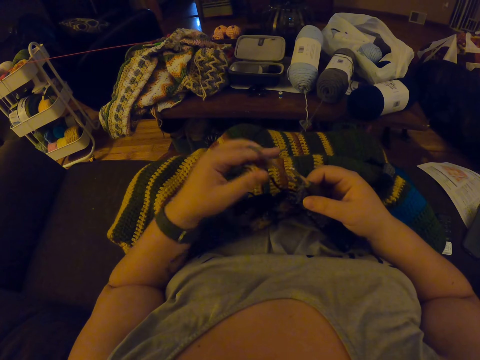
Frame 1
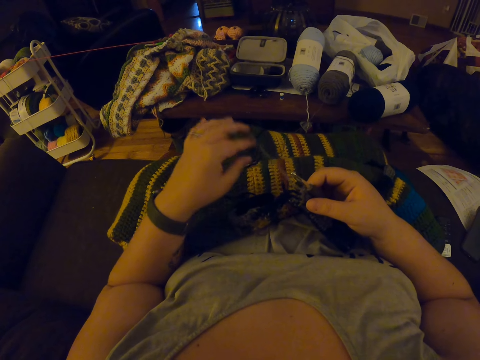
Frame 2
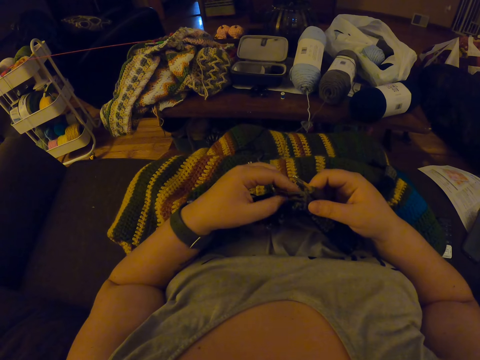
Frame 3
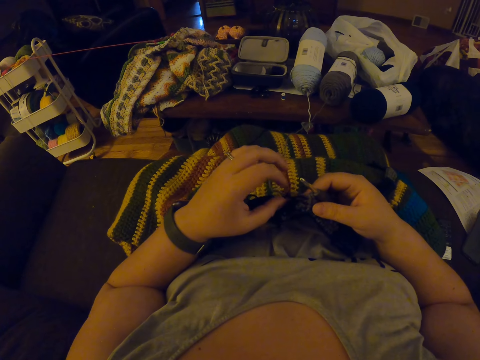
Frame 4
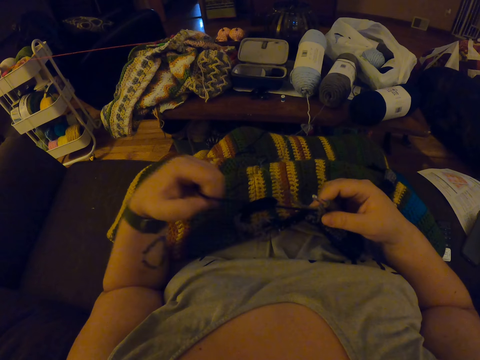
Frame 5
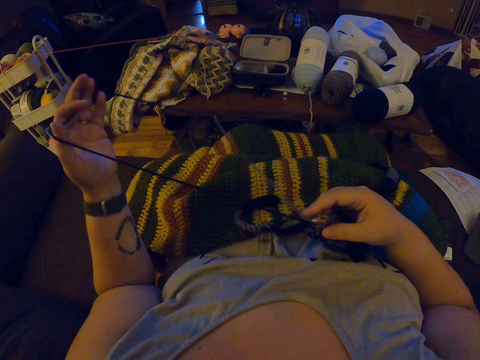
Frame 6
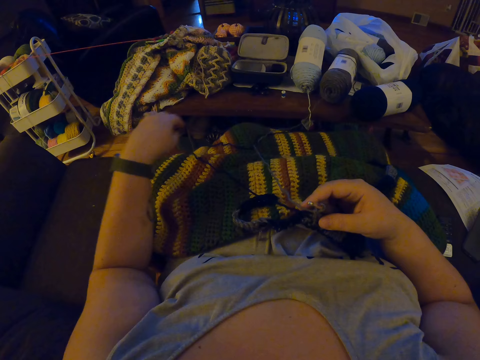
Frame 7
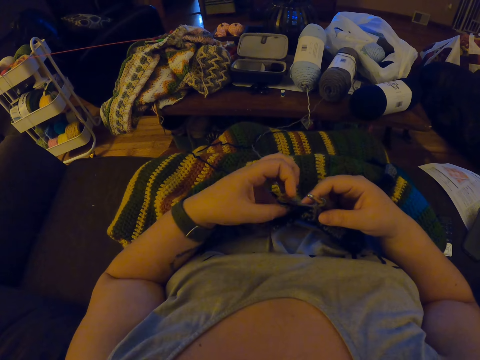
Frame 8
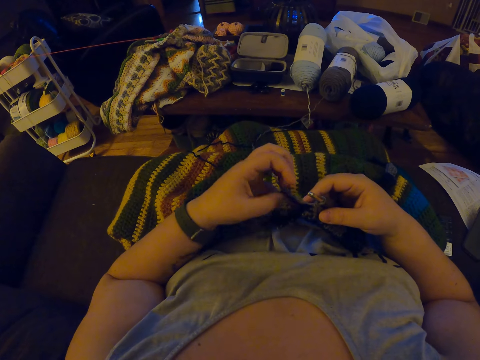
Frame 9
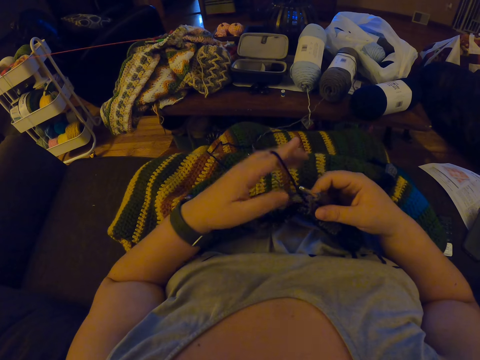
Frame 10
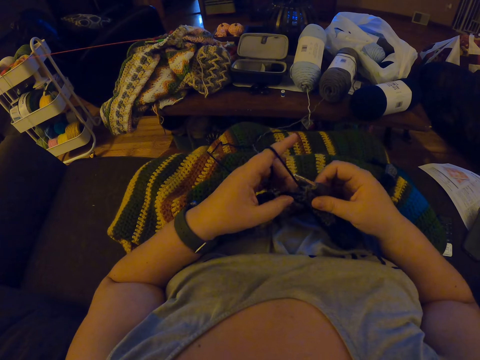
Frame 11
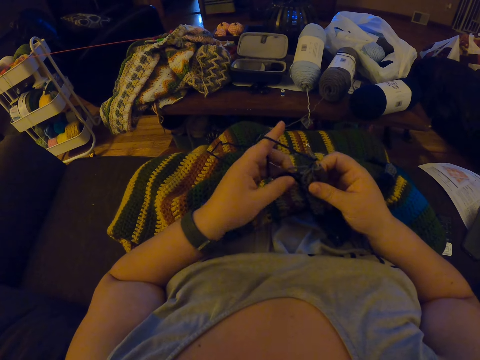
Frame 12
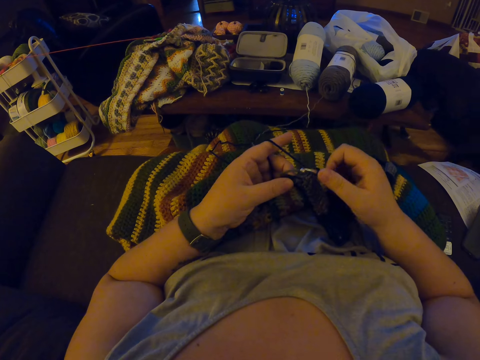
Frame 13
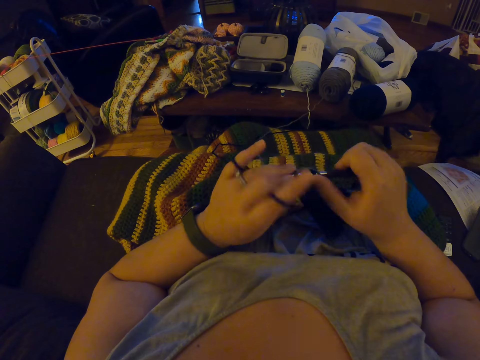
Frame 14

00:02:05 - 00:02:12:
The camera wearer adjusts the yarn.

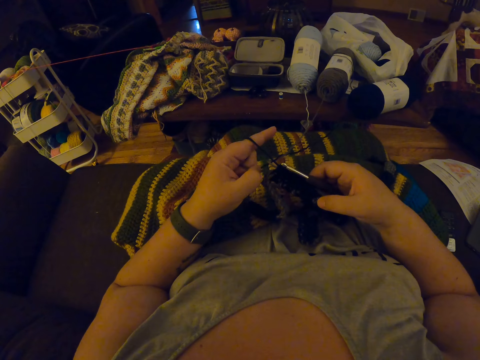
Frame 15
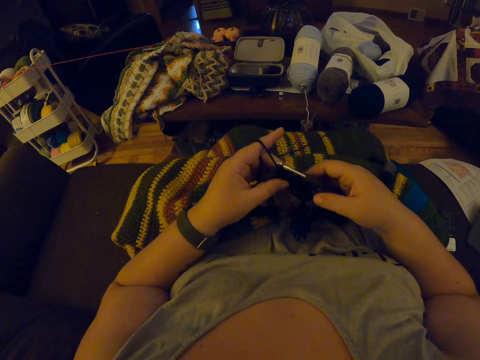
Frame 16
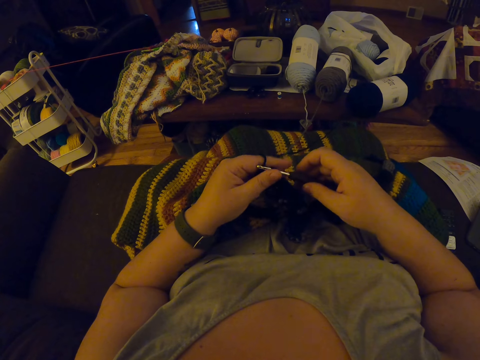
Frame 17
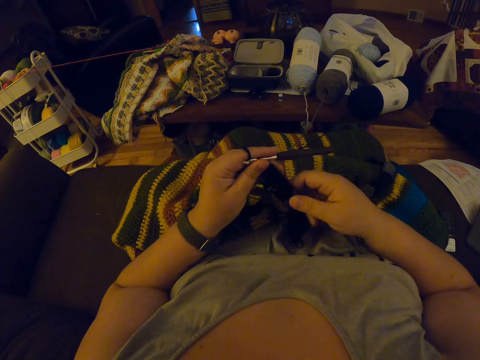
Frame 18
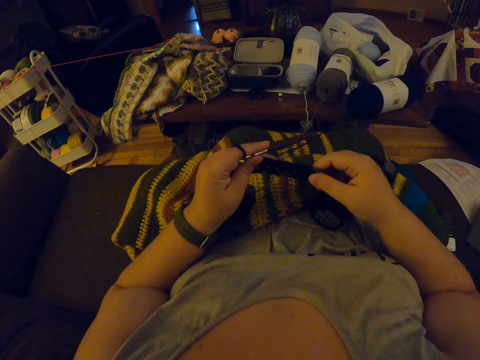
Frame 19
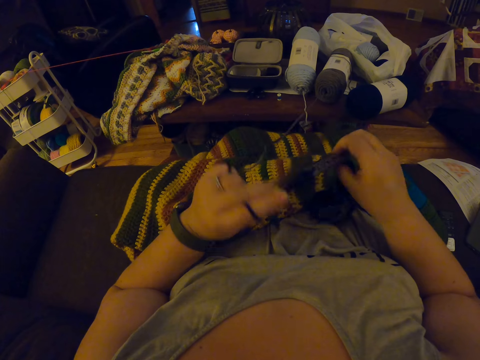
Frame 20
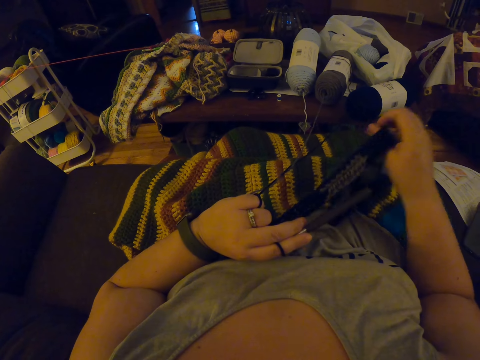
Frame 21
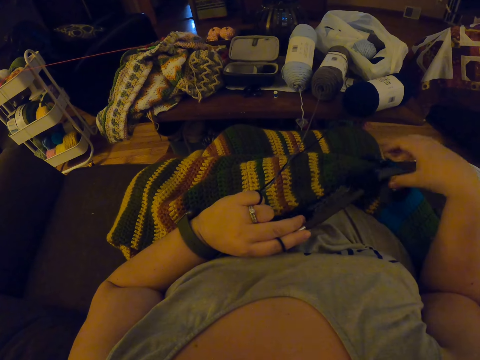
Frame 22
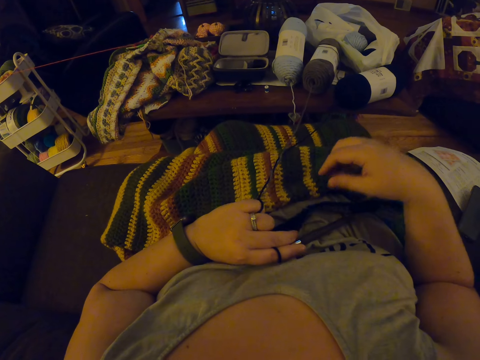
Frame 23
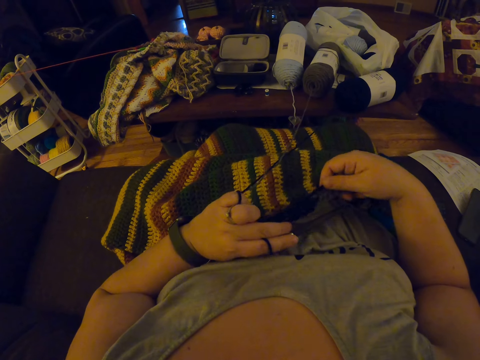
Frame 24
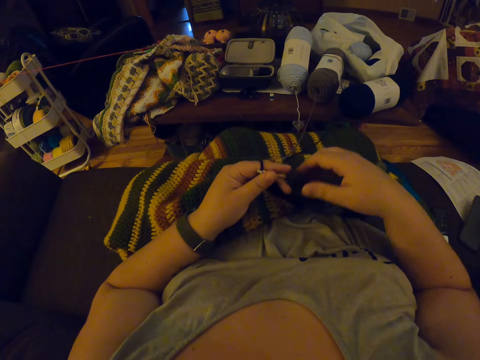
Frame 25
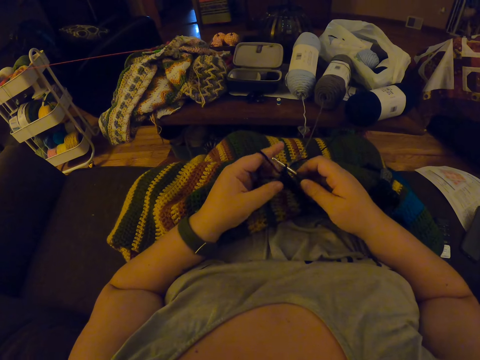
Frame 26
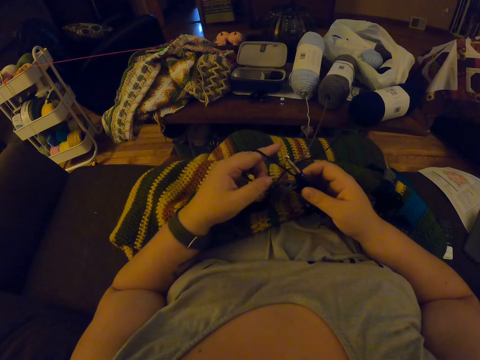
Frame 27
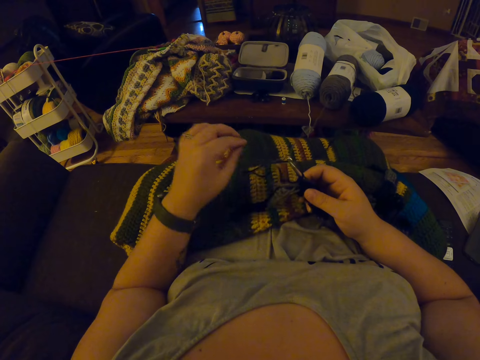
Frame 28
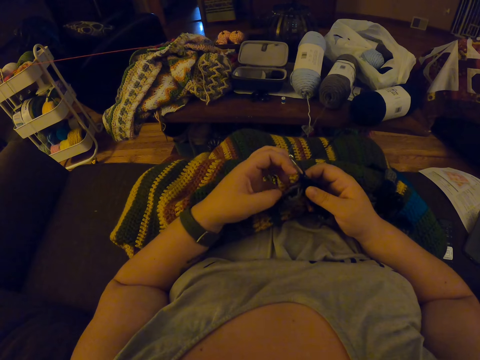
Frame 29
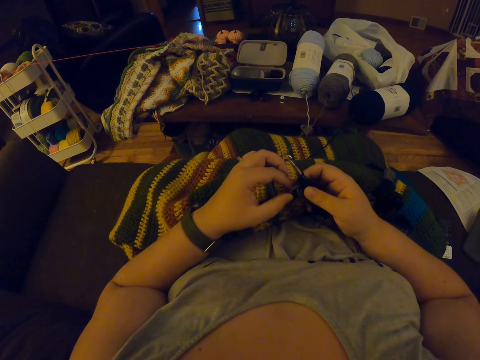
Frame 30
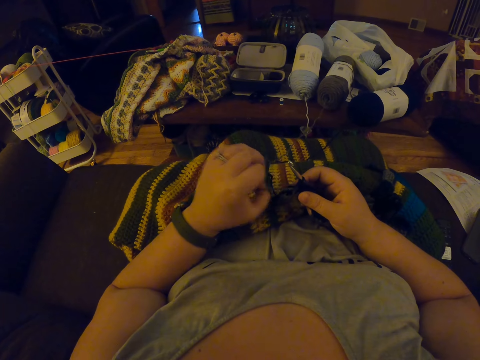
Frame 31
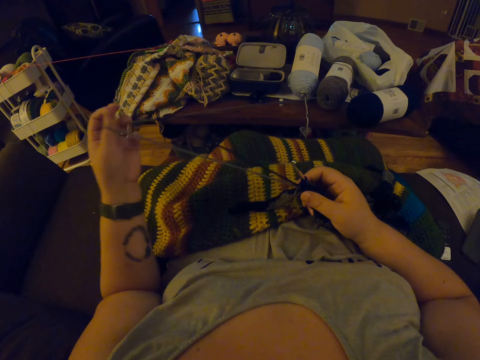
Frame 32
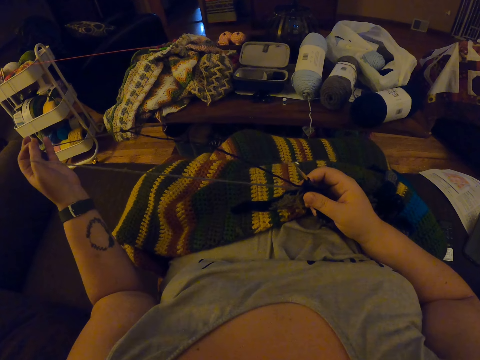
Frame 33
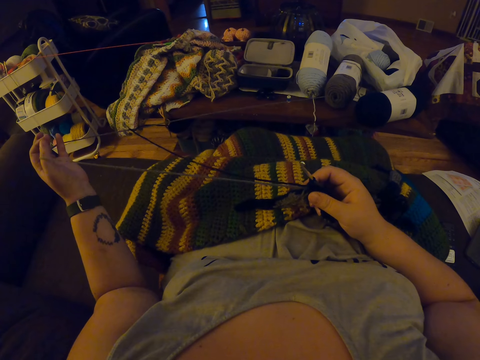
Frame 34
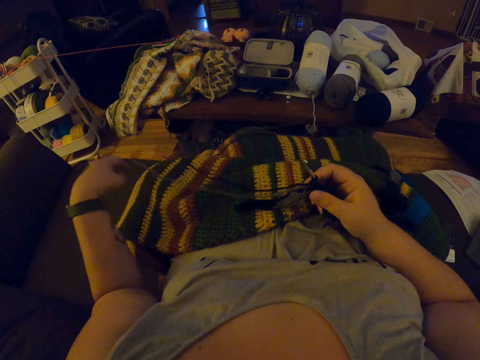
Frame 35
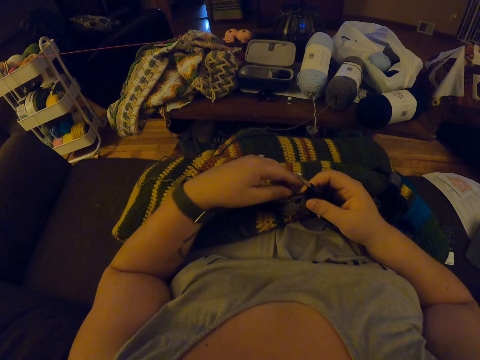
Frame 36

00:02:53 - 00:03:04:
The camera wearer checks the crochet. They adjust the fabric. They pull the yarn.

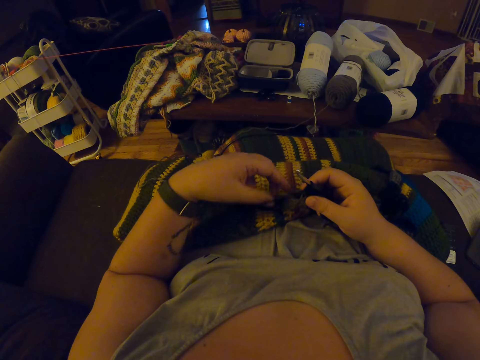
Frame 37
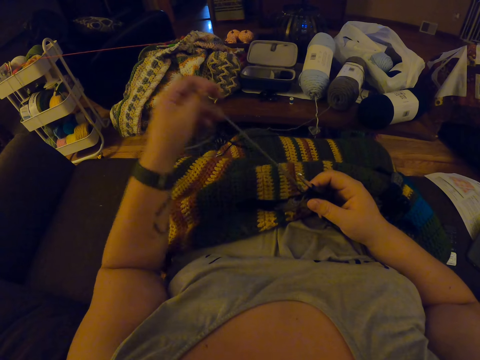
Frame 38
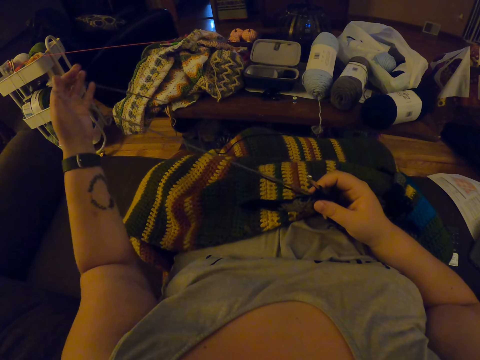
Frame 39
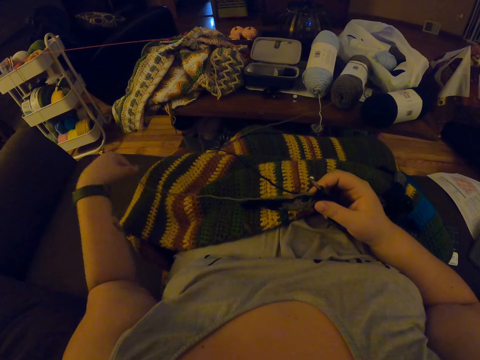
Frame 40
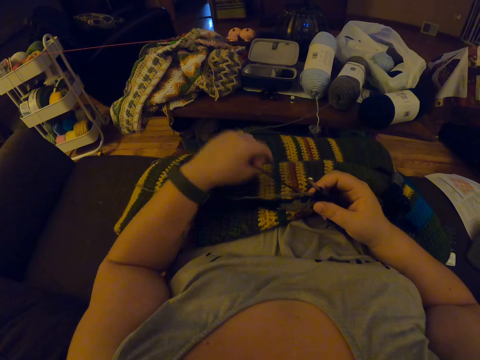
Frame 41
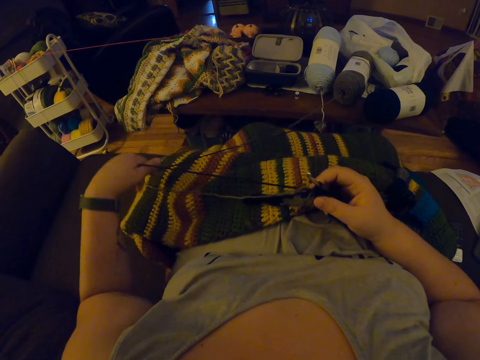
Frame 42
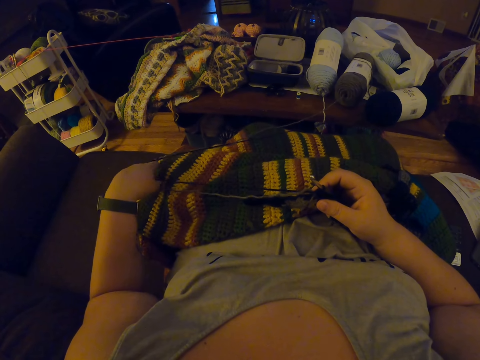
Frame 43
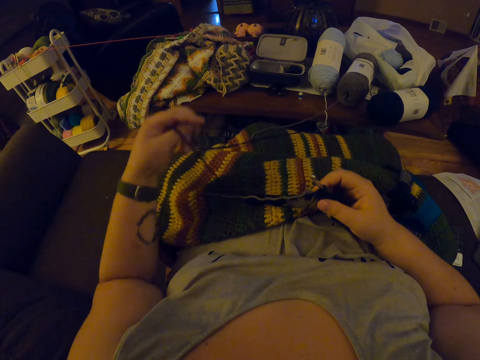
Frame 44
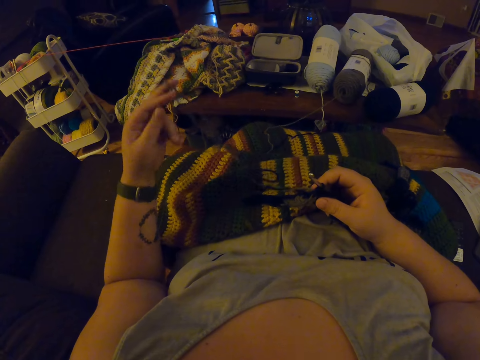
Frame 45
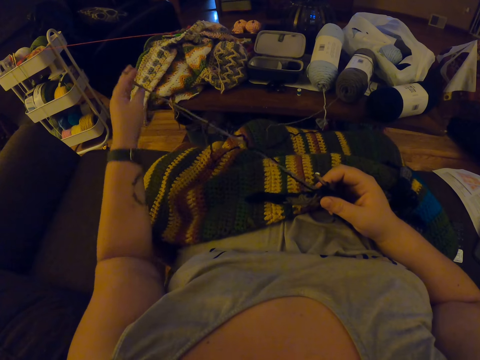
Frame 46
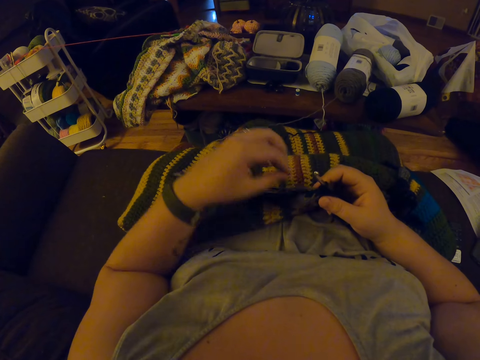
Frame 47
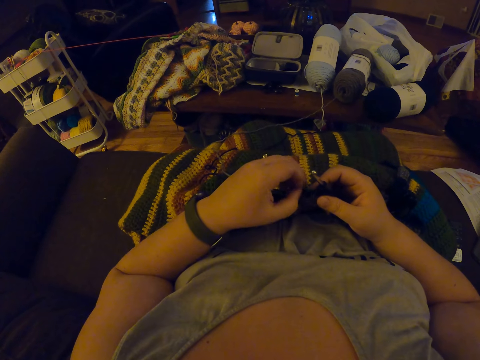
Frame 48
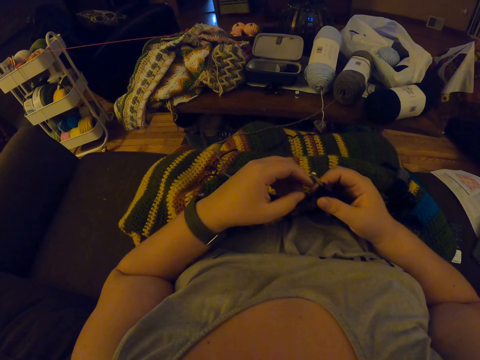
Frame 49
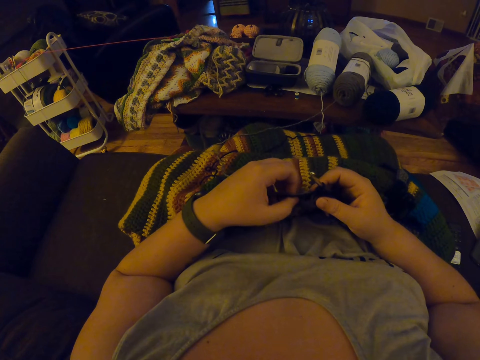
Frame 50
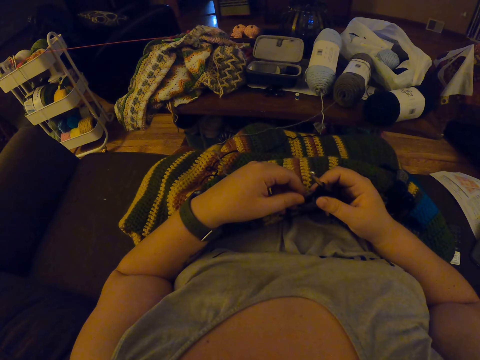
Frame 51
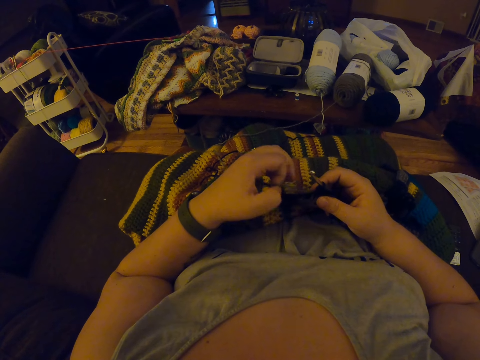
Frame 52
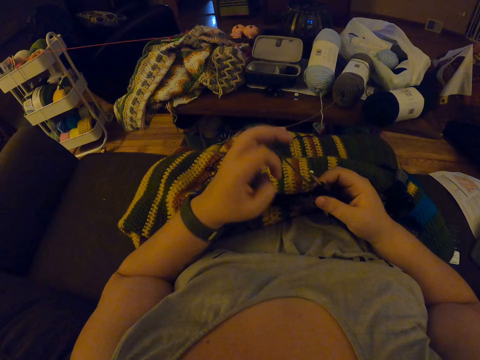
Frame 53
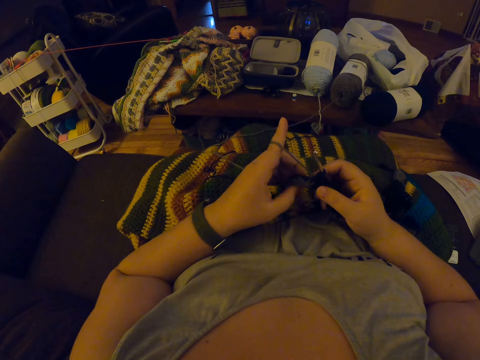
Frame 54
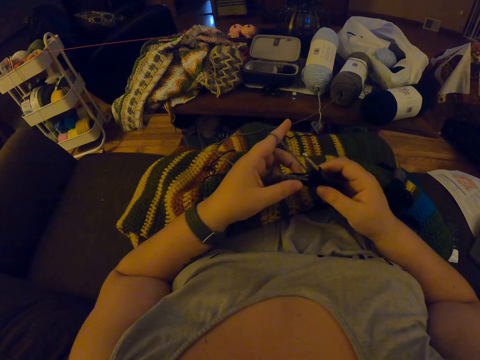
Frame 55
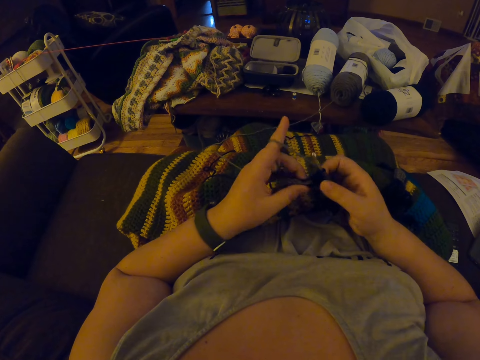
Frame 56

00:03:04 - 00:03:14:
The camera wearer adjusts the yarn.
